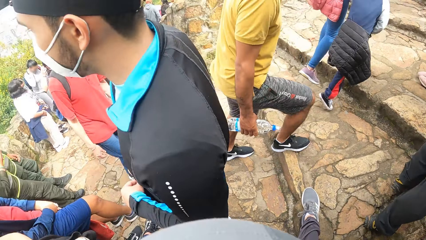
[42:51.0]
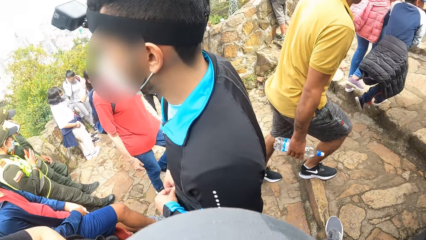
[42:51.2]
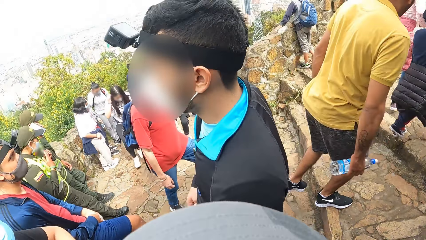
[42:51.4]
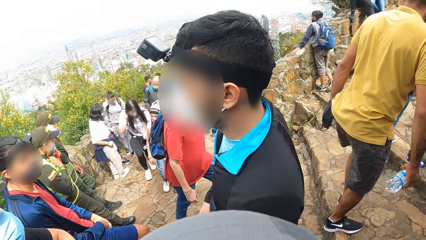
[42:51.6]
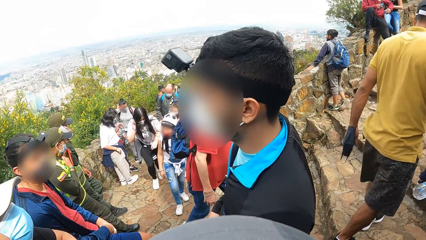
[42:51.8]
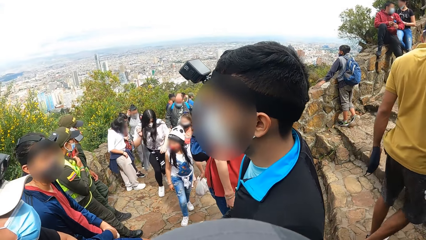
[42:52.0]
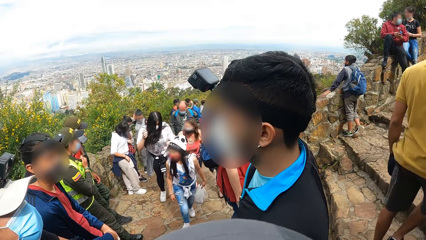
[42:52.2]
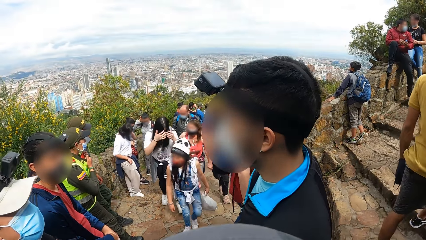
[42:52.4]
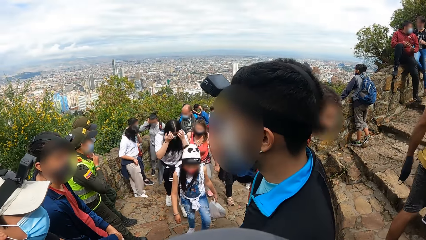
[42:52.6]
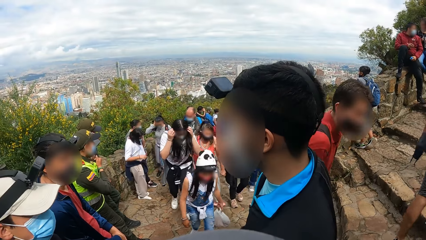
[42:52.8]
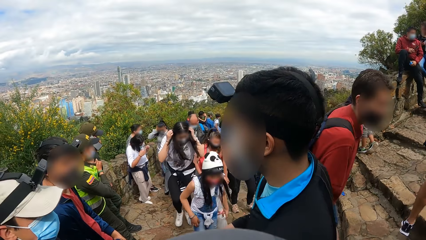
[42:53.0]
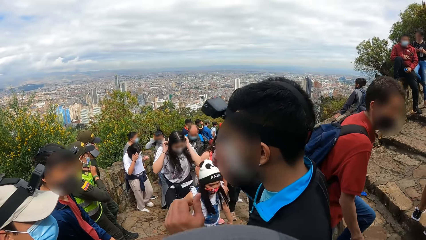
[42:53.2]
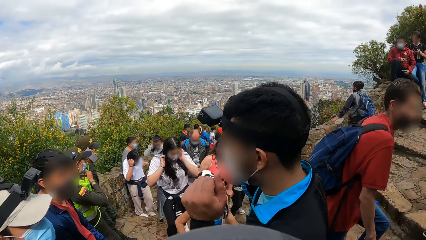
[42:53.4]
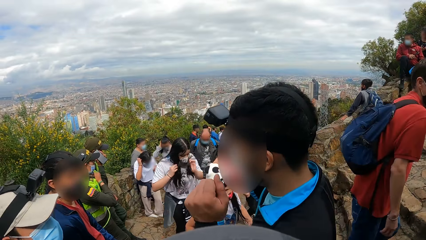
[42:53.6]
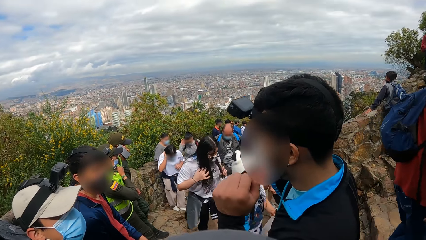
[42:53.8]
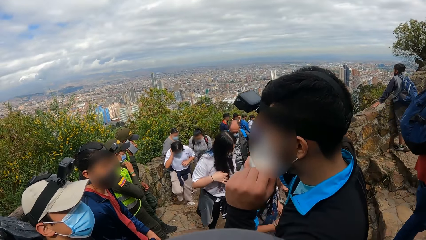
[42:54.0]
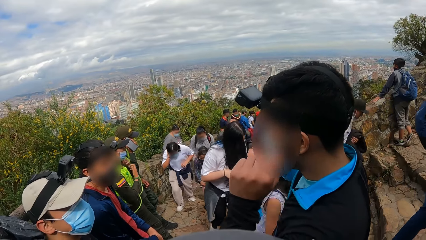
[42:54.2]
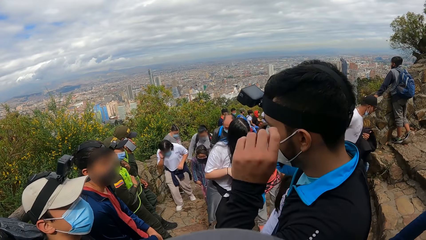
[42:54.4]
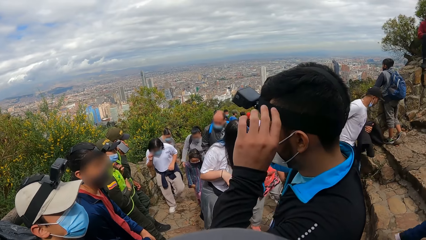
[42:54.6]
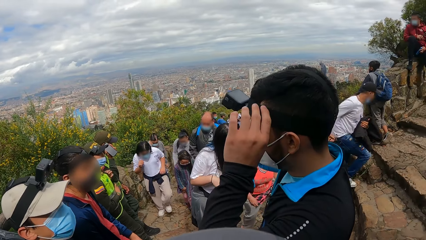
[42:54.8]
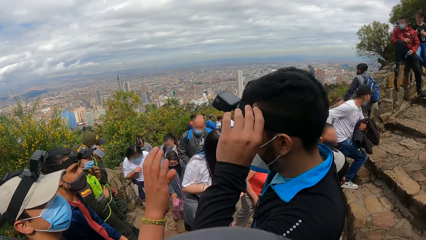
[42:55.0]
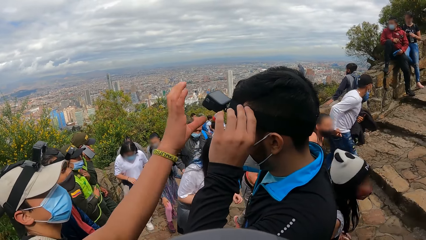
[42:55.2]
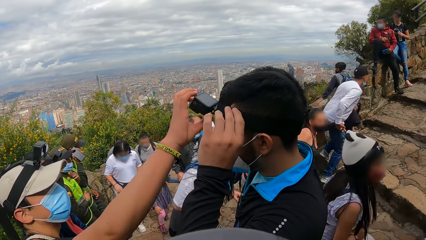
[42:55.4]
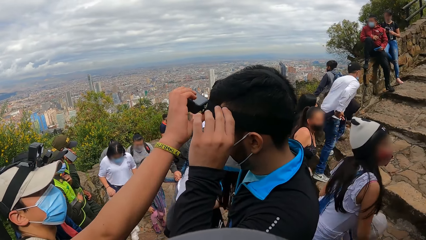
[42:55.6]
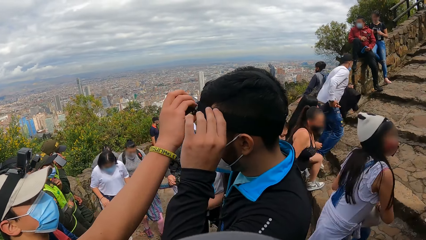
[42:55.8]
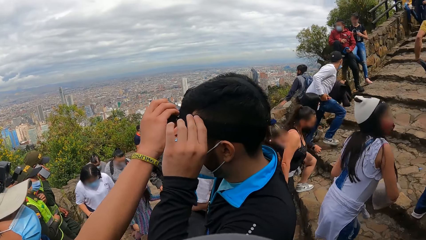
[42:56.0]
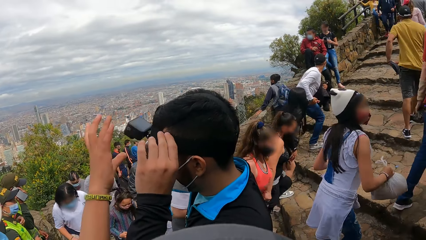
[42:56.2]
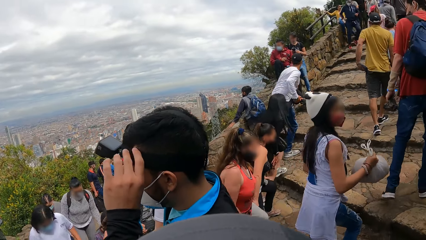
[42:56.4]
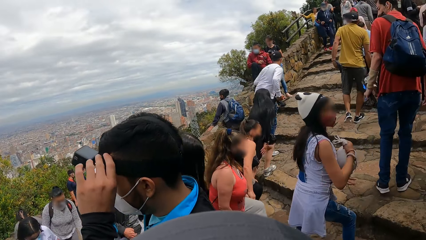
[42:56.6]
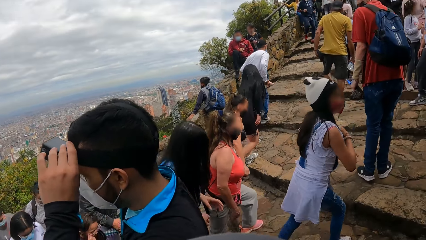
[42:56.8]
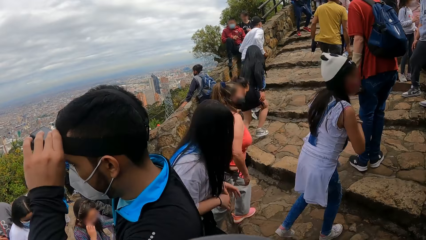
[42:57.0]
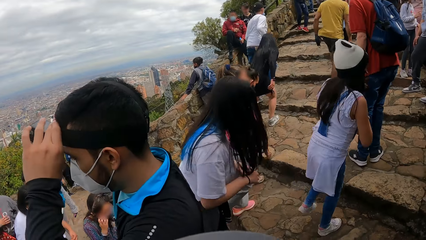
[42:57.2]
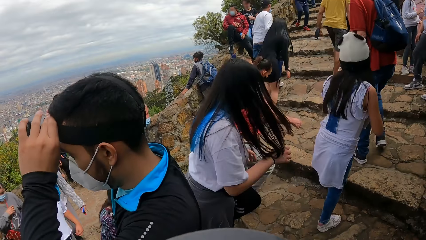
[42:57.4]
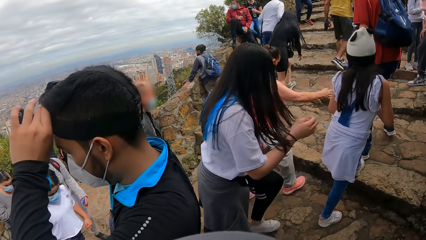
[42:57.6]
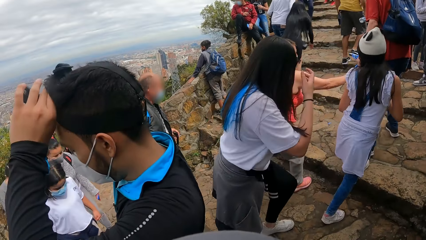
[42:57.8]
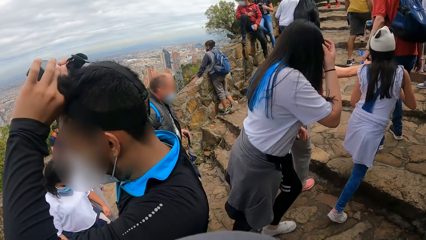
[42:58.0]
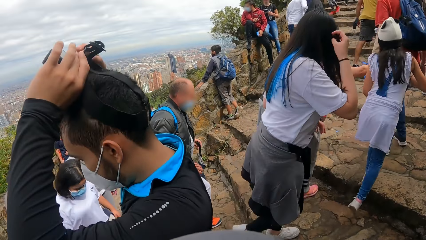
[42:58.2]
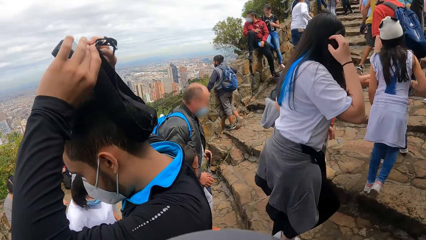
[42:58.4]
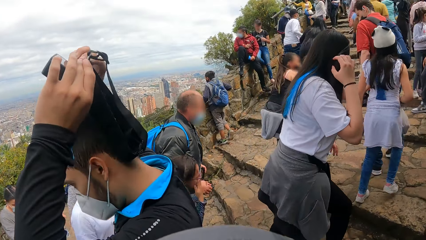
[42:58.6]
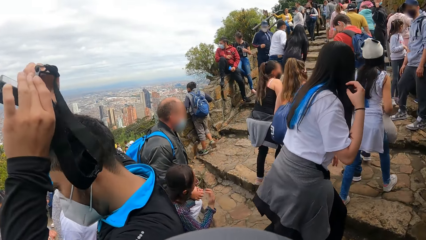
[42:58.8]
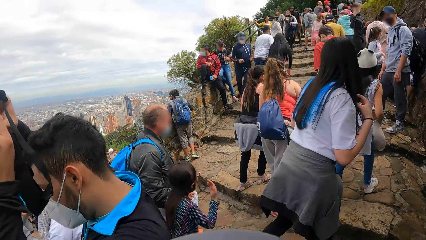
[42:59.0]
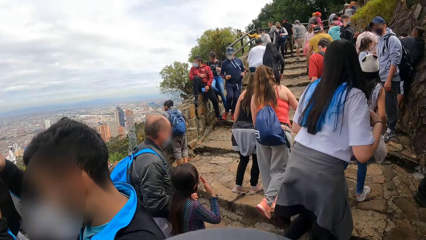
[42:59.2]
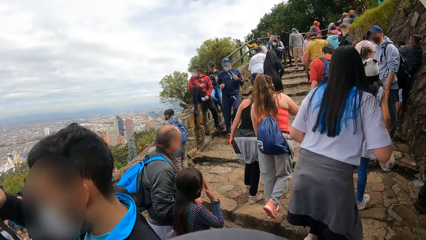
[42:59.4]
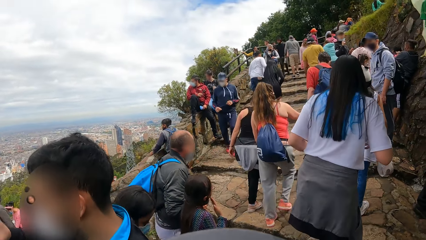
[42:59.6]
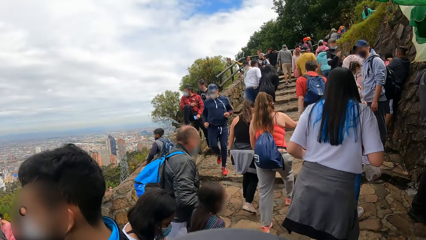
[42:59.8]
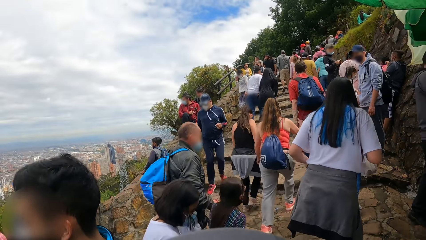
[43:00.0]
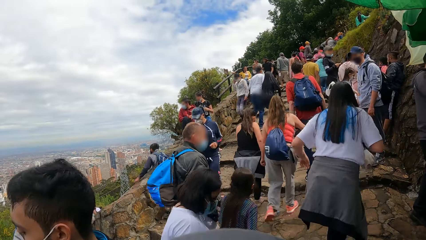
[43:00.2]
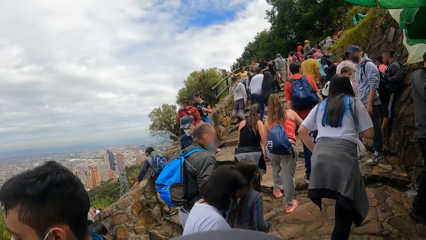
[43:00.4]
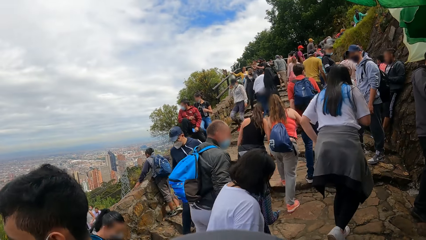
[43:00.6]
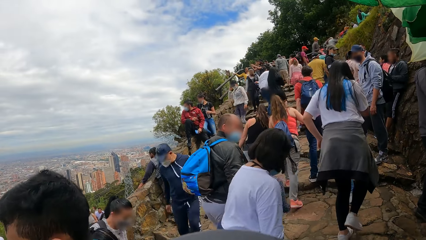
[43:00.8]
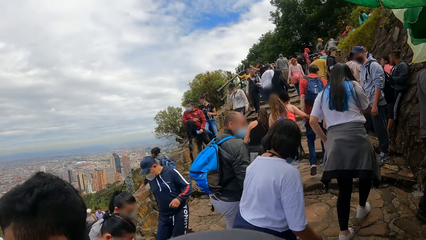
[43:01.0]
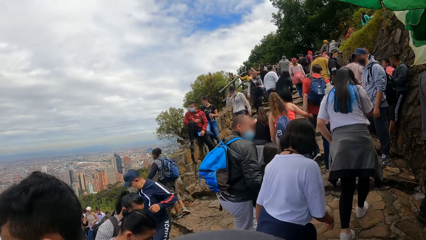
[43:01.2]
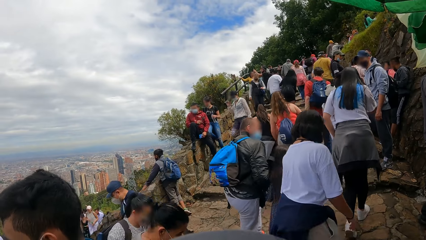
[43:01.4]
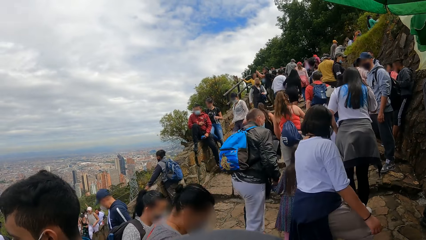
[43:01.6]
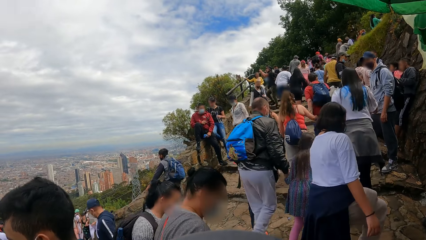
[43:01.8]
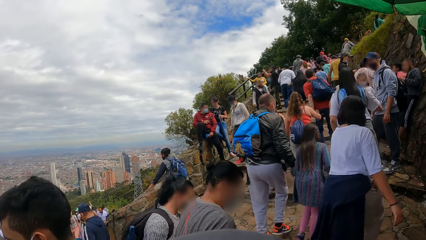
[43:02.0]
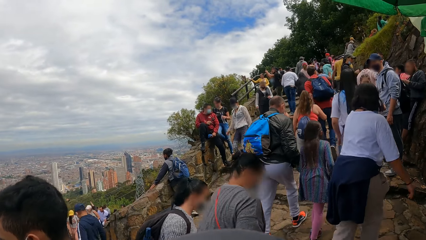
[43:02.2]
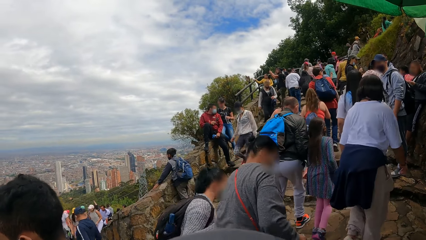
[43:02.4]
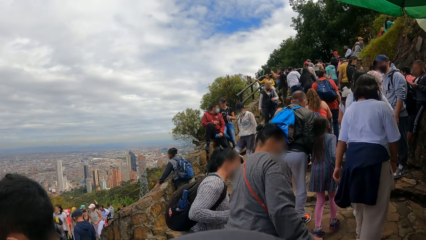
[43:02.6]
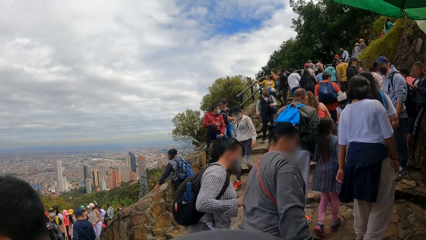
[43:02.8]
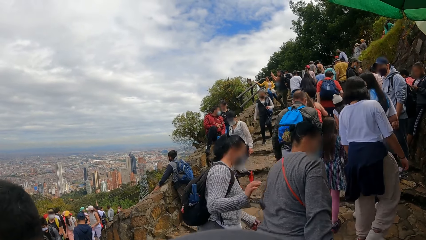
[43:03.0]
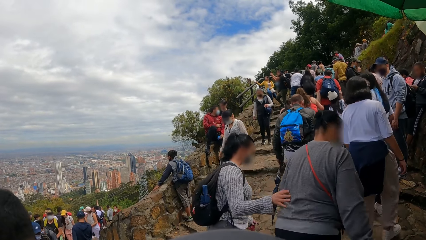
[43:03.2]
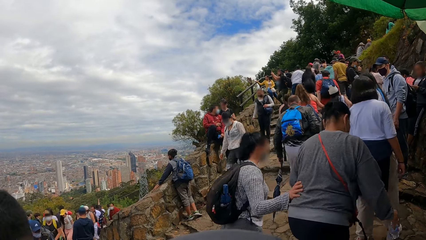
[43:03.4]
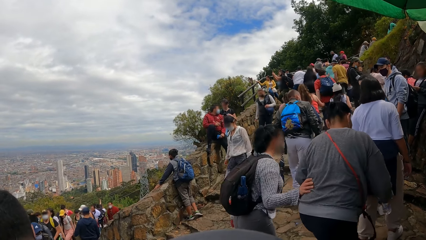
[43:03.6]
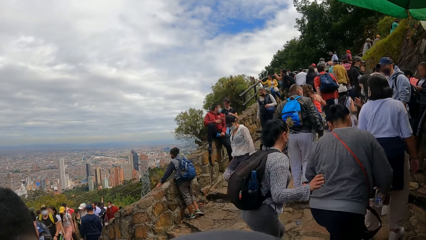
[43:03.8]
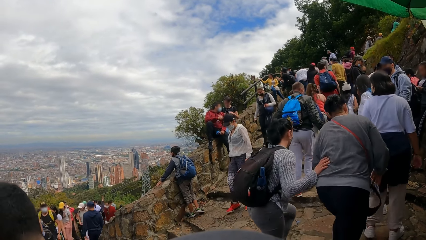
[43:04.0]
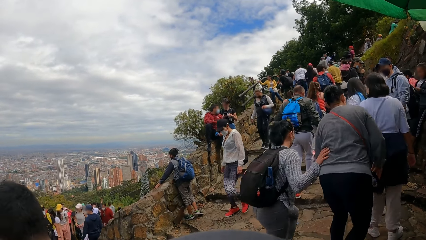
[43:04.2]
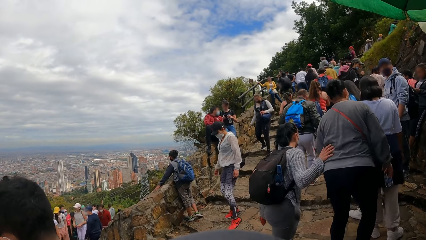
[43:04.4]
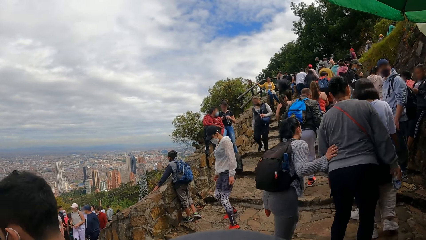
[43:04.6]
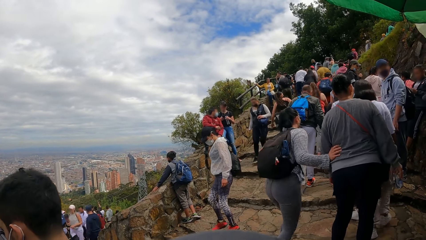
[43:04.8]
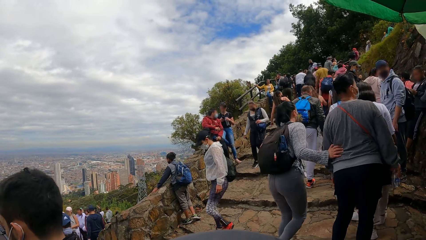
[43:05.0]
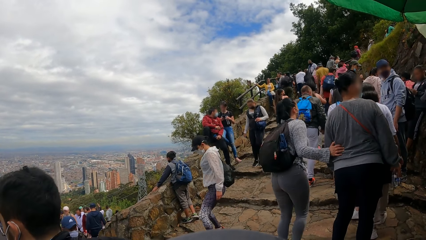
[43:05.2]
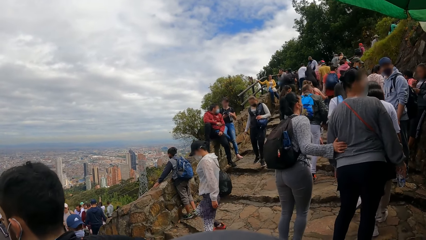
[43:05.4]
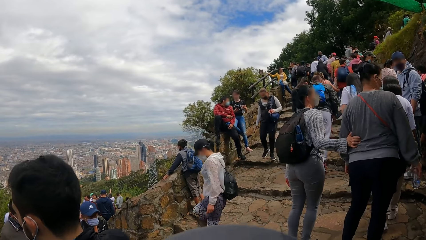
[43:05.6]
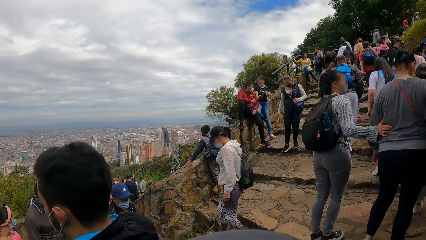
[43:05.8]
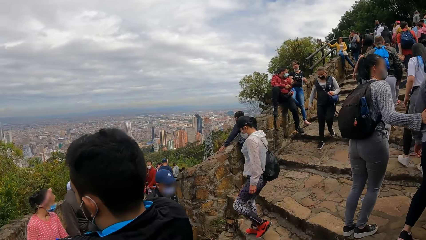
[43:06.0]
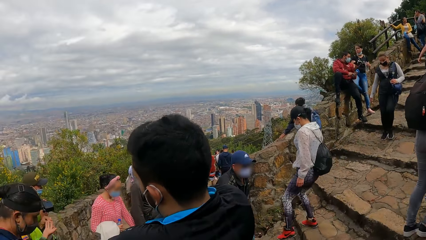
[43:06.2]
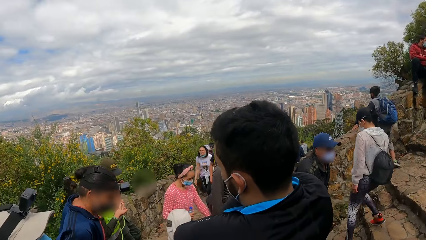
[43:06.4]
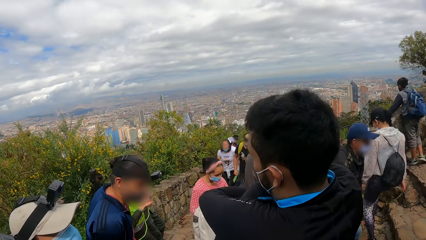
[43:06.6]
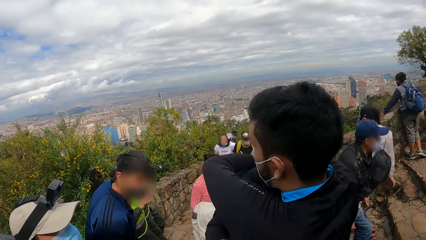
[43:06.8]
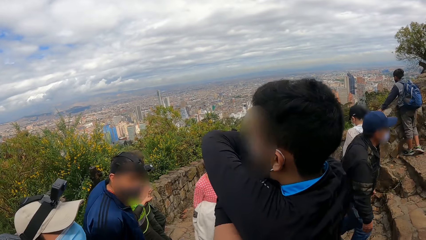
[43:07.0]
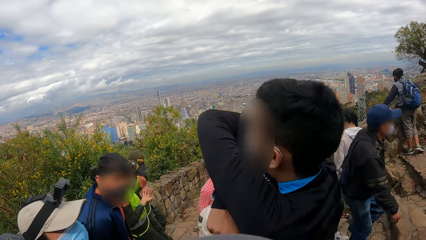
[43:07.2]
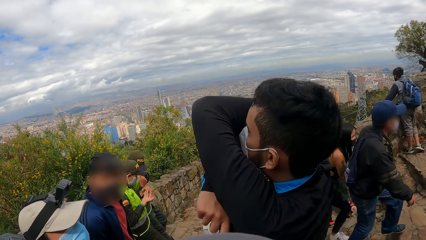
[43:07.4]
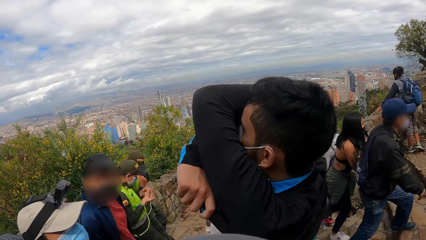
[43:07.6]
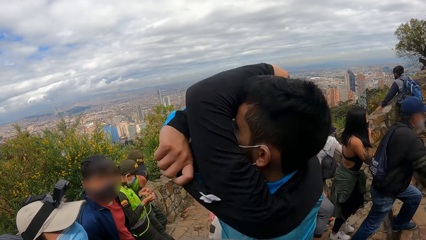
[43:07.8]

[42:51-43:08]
The man removes a camera on another man's head with his right hand.
